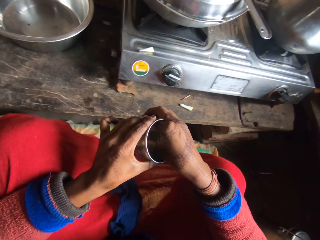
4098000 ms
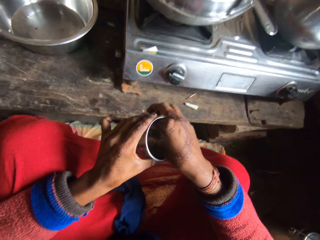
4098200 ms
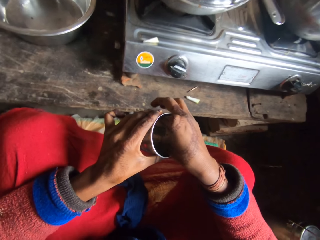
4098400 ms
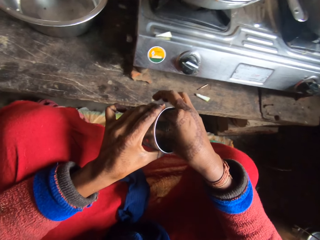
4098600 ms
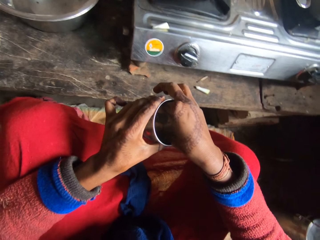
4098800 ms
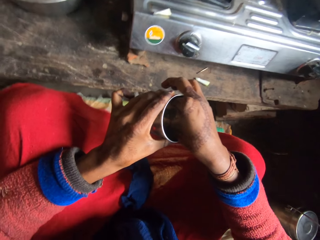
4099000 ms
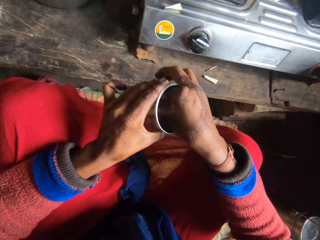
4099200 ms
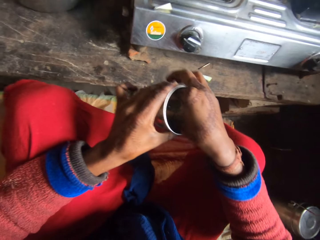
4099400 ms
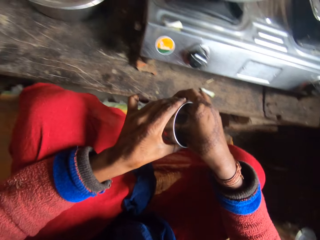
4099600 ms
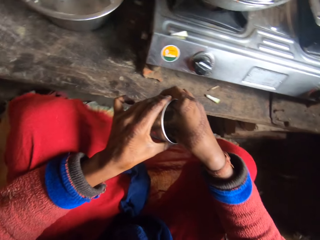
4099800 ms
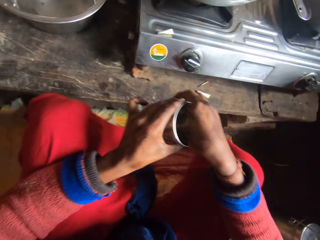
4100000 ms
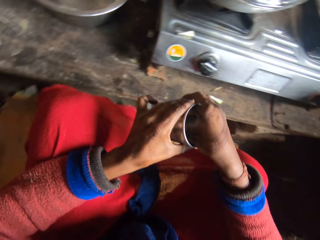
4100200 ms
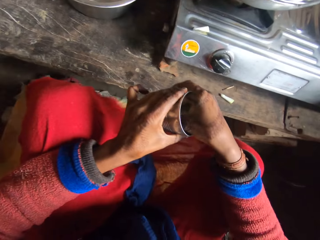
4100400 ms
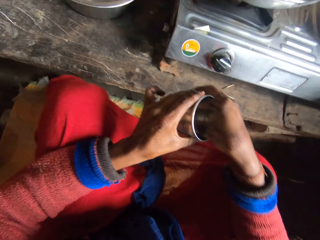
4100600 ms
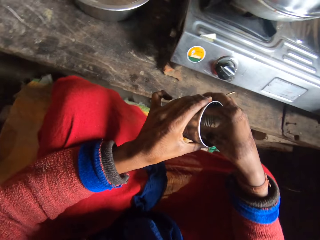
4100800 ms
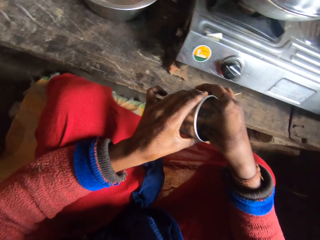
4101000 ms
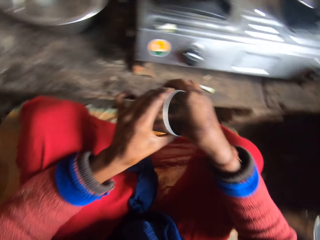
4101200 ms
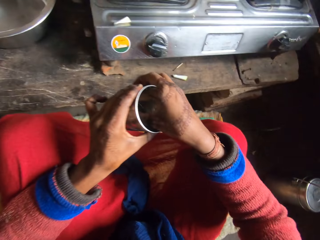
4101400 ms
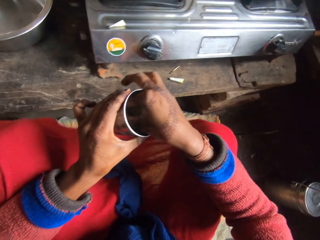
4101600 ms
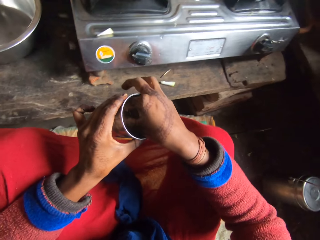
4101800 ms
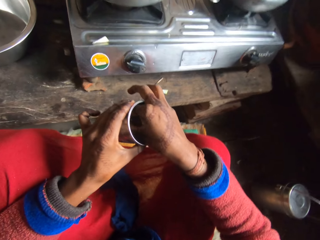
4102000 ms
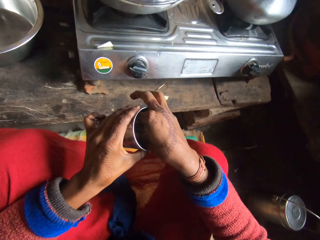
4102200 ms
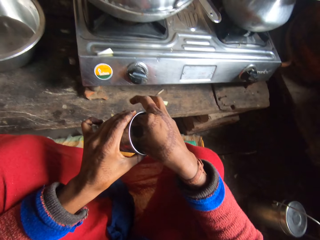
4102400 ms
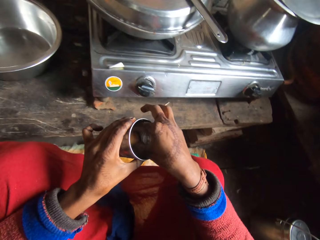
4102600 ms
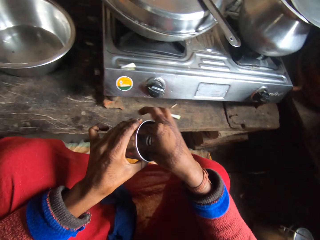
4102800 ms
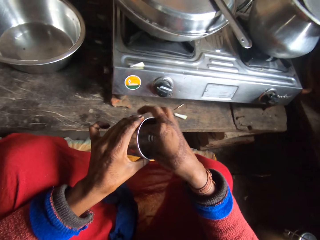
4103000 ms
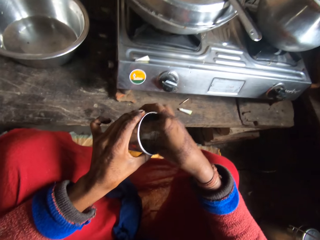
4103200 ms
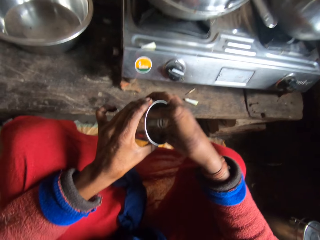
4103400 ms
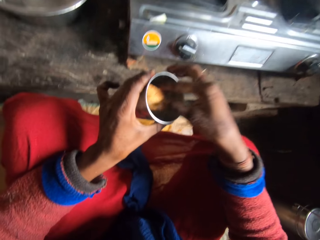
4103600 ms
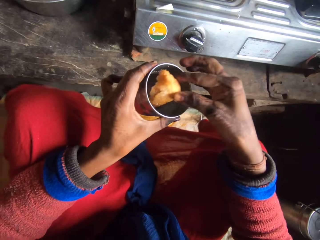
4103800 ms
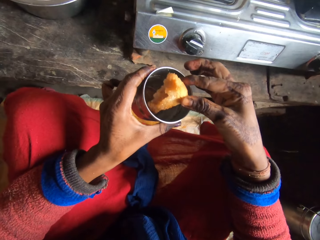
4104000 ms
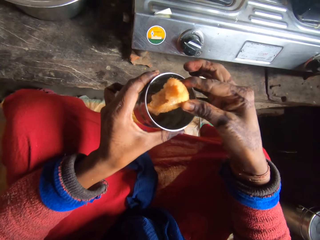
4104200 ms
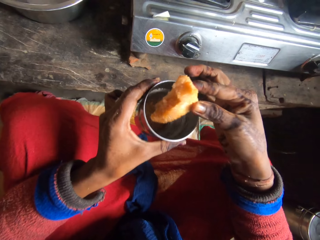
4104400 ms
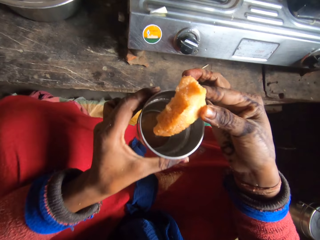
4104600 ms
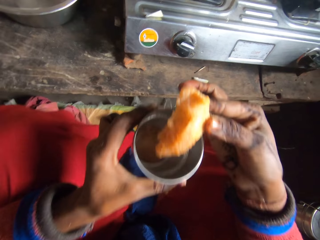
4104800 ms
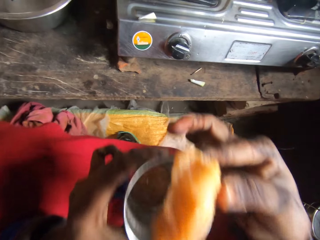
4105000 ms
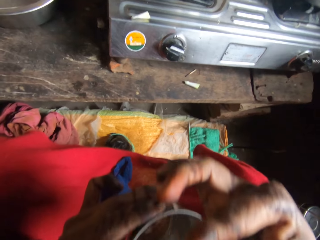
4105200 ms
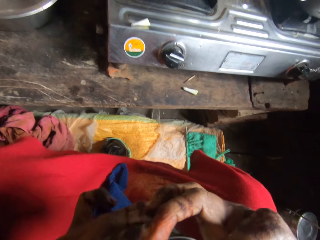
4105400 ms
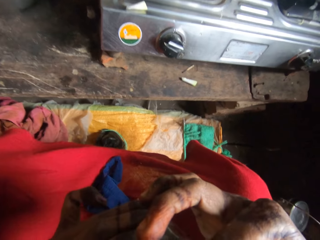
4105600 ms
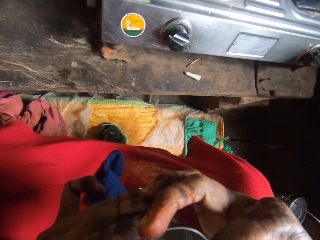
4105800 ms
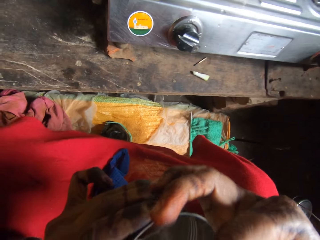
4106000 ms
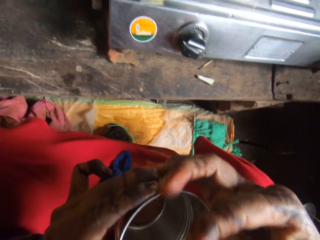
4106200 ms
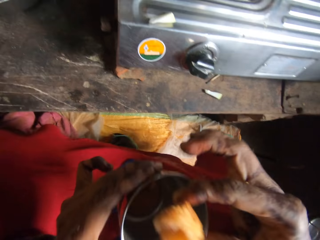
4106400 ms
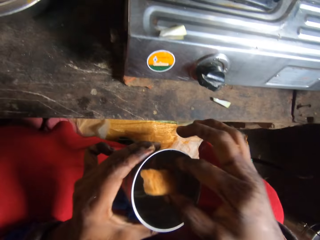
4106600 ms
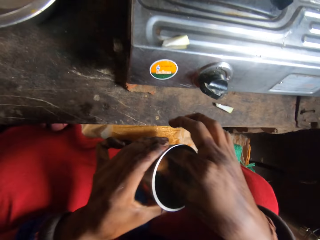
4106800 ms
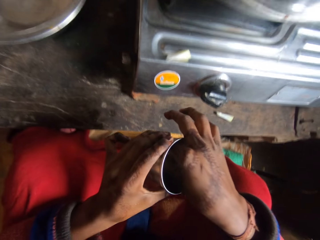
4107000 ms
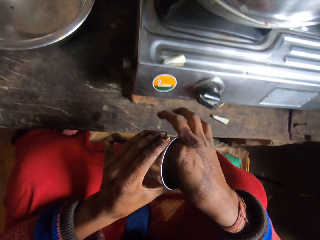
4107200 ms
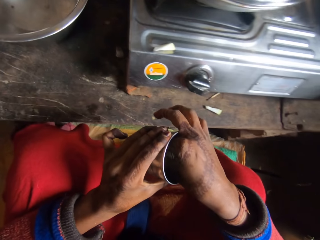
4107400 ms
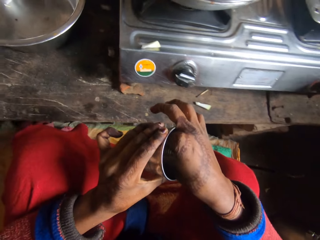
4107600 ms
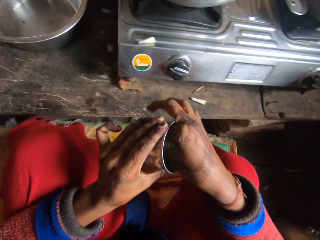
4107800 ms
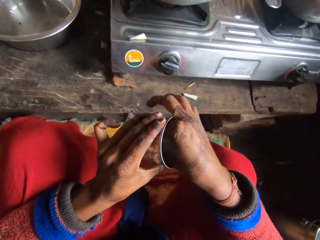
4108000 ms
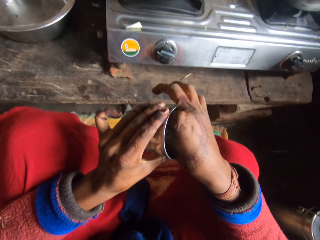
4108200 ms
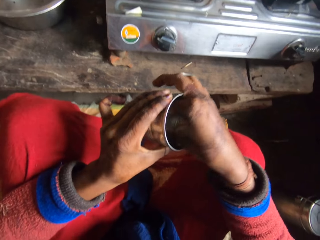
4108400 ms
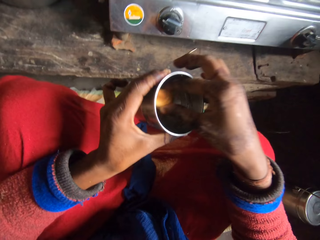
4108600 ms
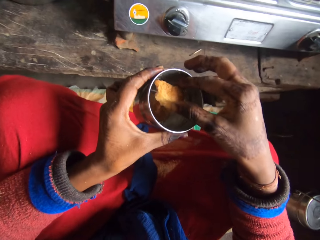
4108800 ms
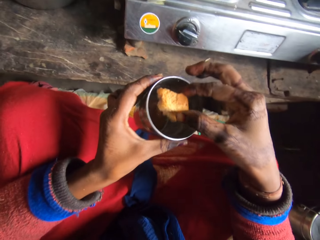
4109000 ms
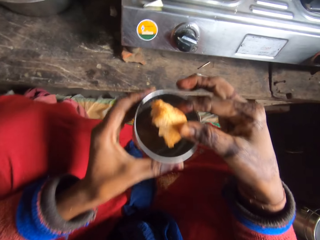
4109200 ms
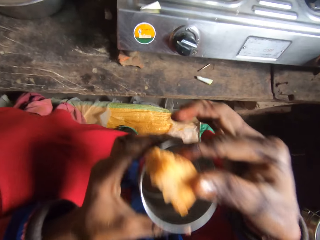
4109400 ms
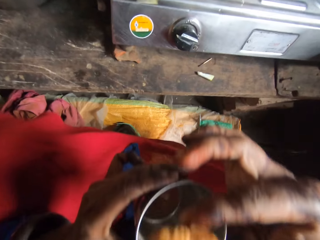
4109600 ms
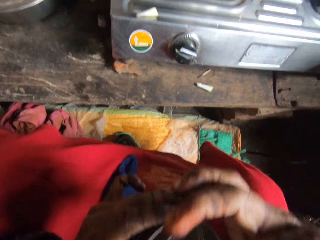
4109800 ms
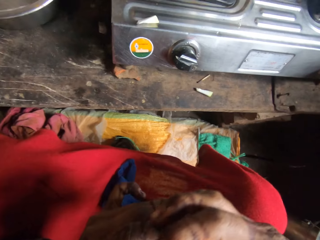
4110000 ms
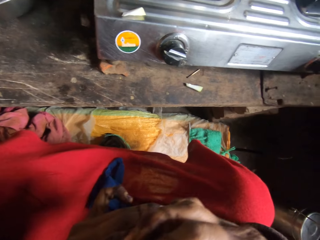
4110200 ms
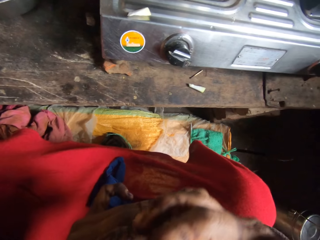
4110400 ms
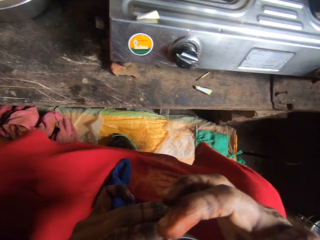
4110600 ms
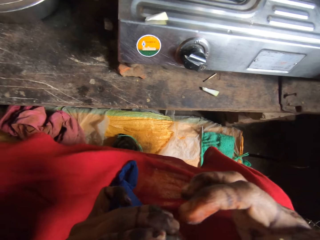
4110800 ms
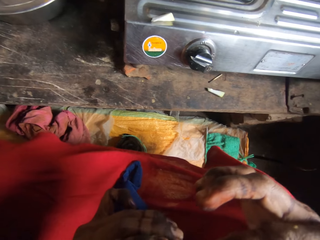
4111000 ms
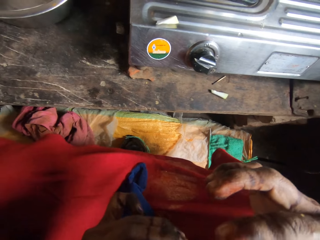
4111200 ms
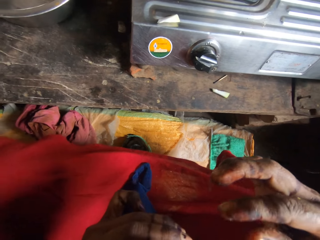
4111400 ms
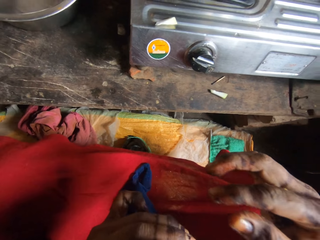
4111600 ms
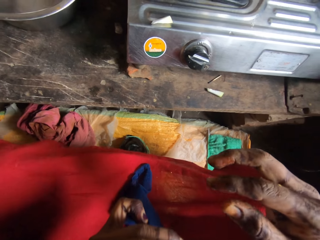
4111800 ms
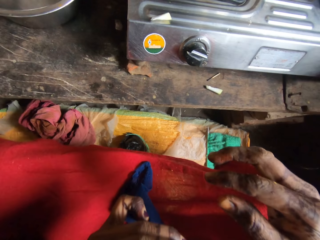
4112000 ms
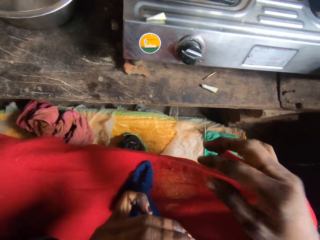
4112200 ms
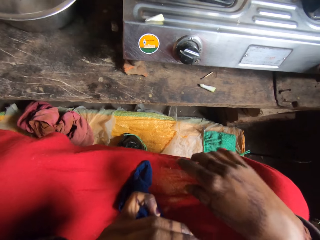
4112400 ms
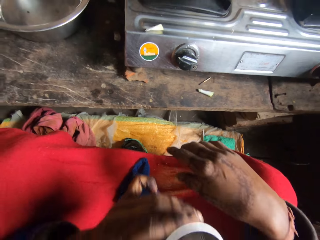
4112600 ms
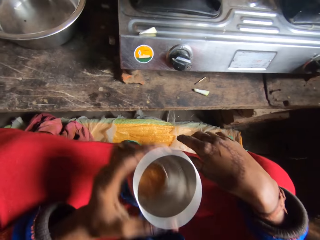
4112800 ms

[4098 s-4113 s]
The camera wearer speaks. They eat the bread. They dip the bread in the tea in the cup. They eat the bread.

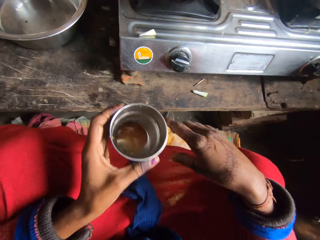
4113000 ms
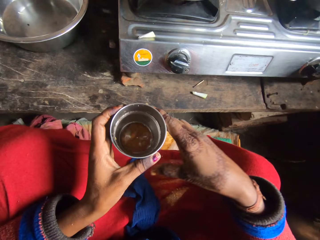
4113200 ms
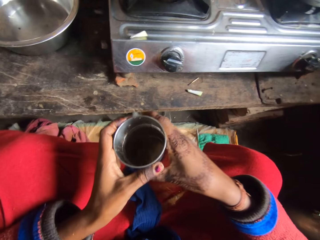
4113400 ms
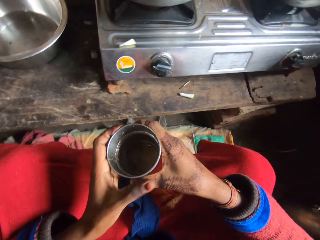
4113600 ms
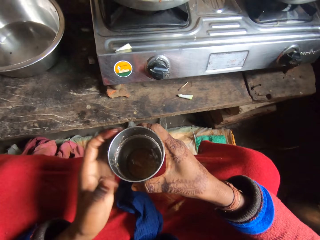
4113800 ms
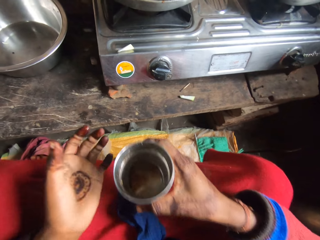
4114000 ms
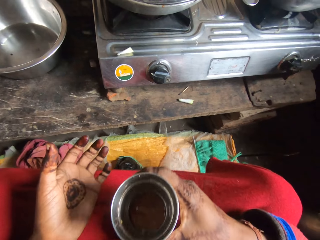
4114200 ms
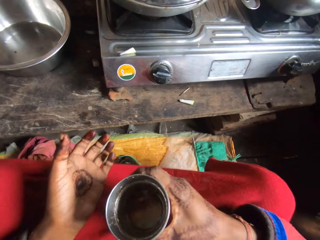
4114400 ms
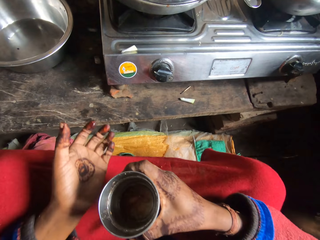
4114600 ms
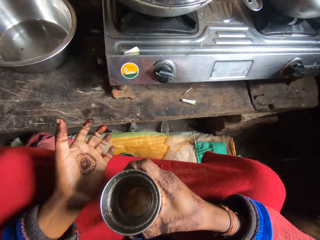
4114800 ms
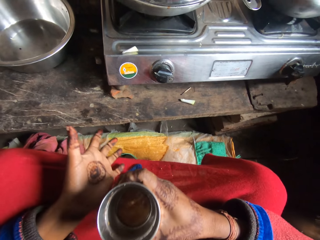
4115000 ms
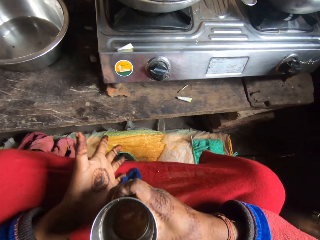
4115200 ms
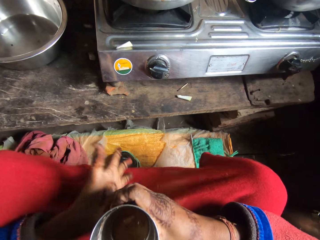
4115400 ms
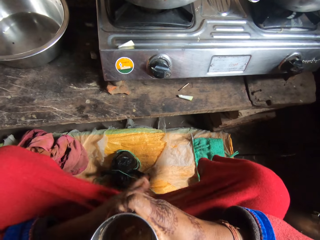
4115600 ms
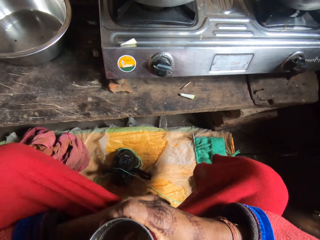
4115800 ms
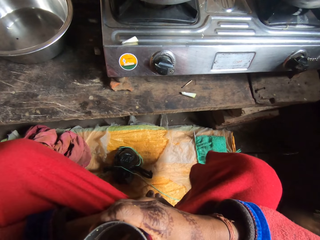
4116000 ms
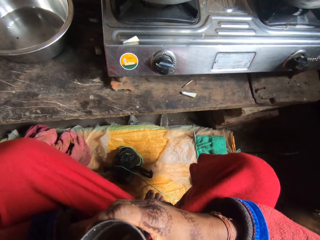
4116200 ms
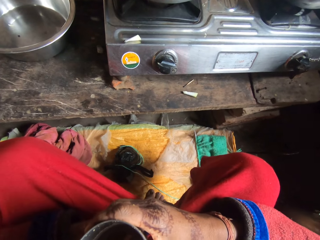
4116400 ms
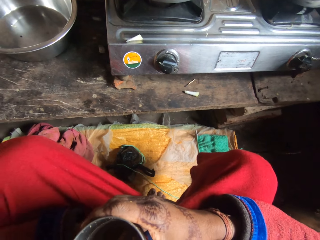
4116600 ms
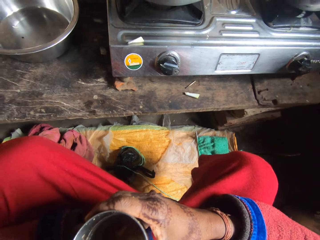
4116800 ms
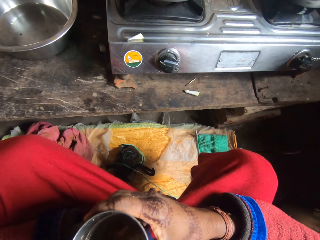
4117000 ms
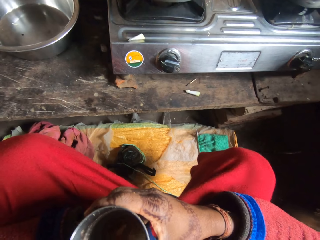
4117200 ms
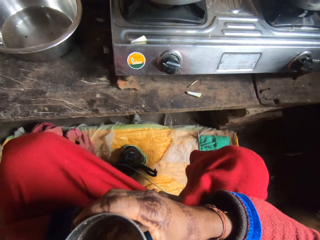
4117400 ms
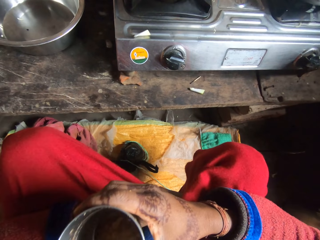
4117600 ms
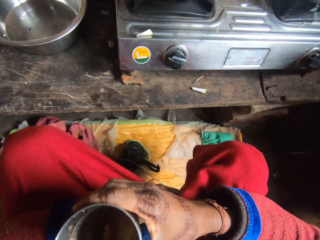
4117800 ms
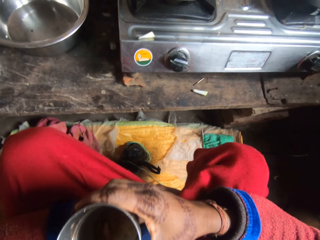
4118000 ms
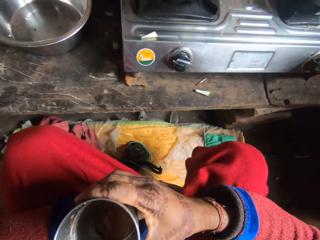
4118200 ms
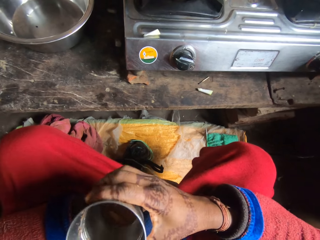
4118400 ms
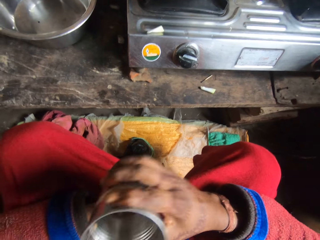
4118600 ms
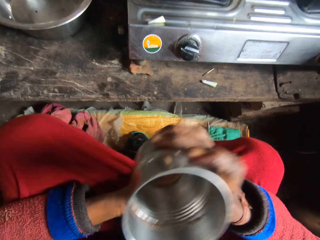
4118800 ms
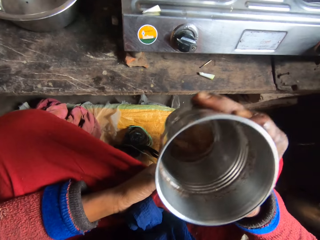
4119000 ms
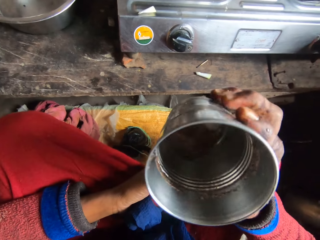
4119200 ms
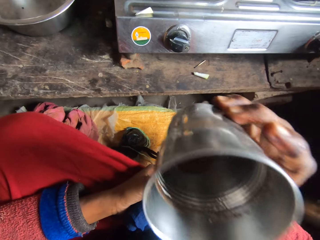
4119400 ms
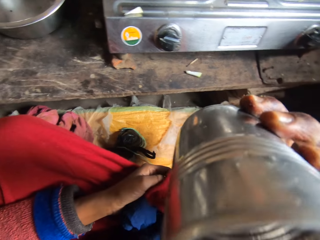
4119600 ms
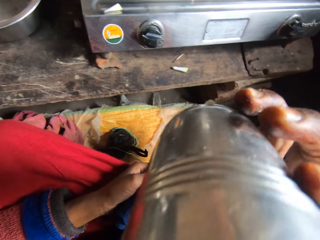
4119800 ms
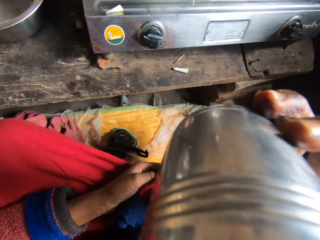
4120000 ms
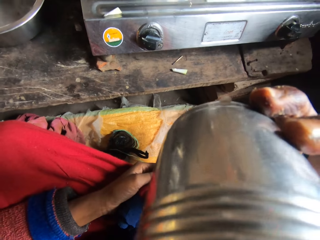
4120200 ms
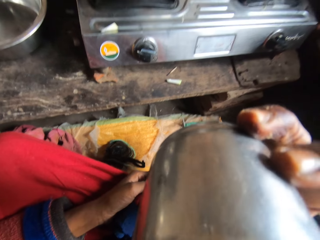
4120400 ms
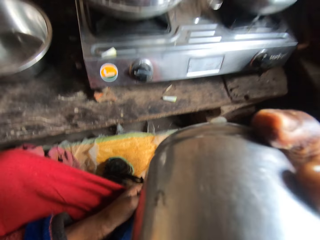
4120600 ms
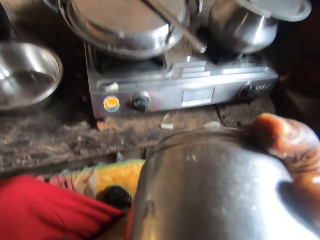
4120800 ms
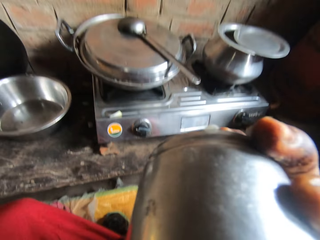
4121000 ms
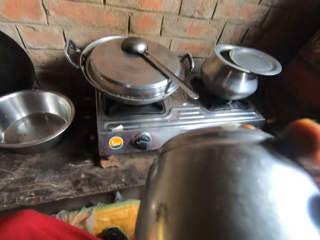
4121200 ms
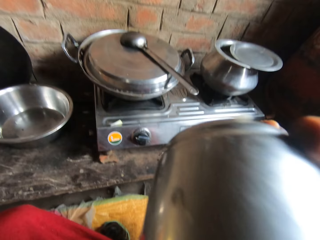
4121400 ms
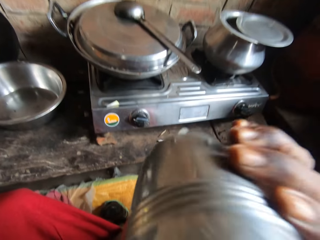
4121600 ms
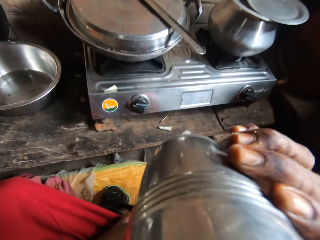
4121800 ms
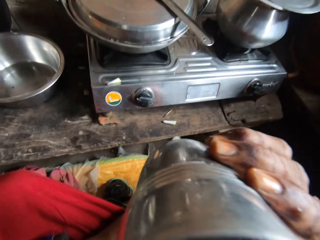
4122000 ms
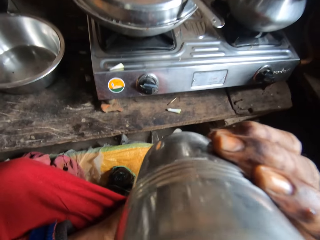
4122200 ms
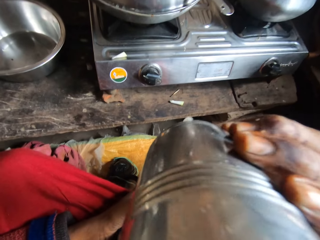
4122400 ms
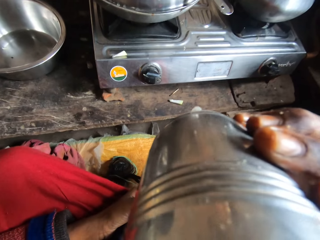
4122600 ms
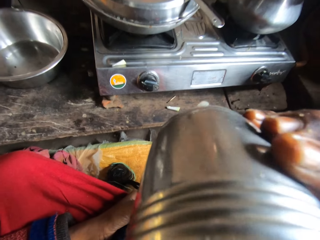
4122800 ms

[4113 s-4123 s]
The camera wearer drinks the tea in the cup.
